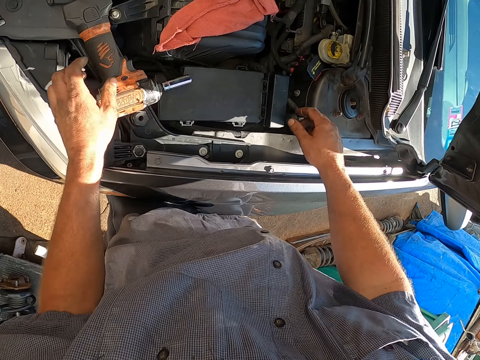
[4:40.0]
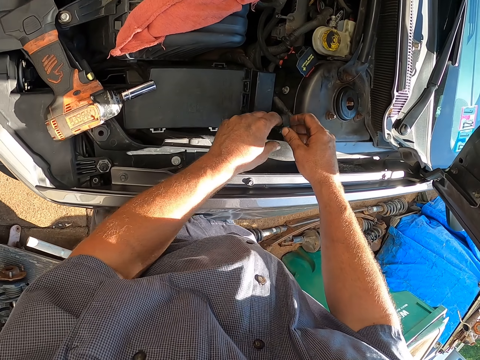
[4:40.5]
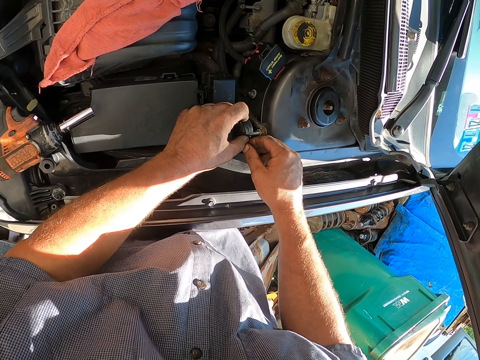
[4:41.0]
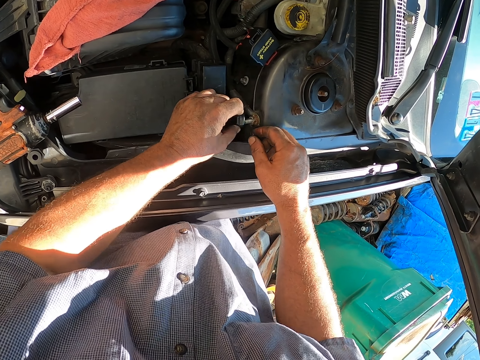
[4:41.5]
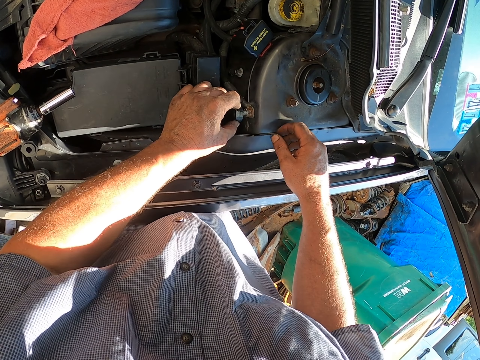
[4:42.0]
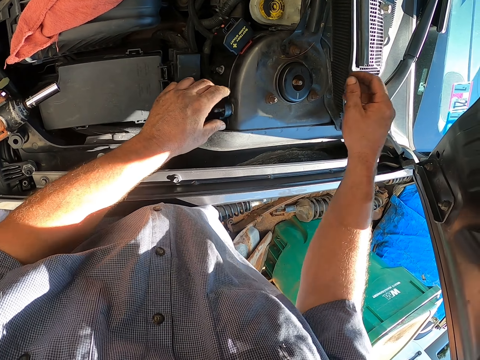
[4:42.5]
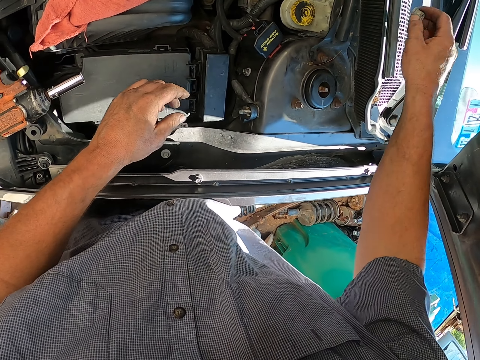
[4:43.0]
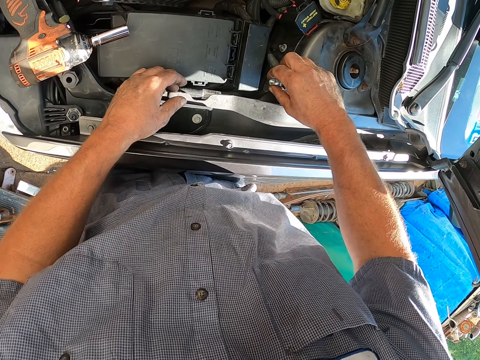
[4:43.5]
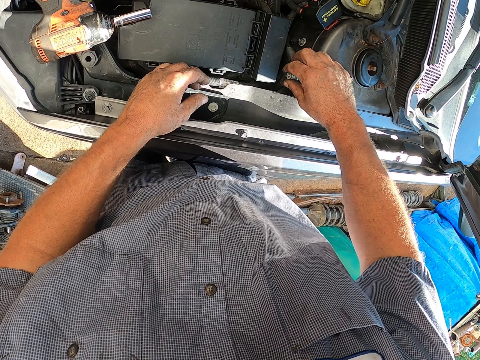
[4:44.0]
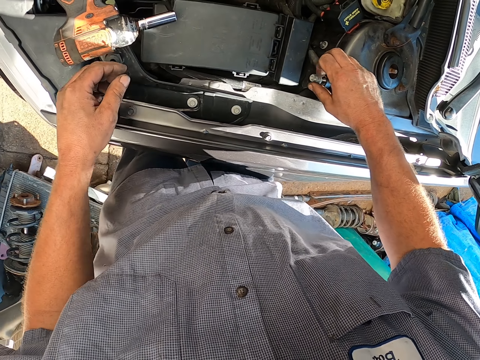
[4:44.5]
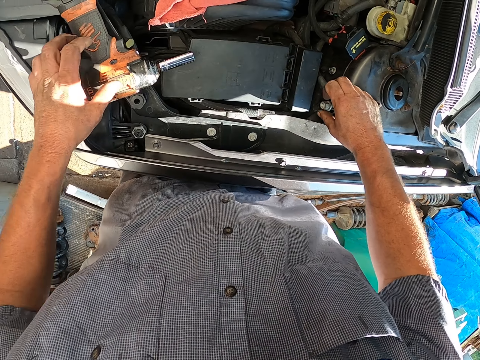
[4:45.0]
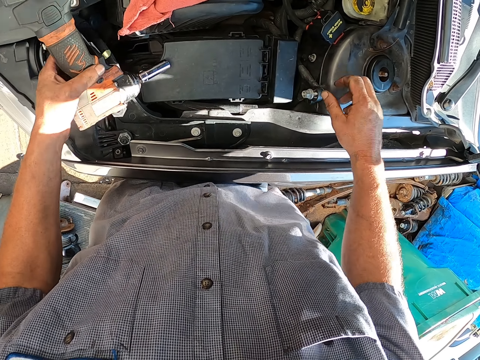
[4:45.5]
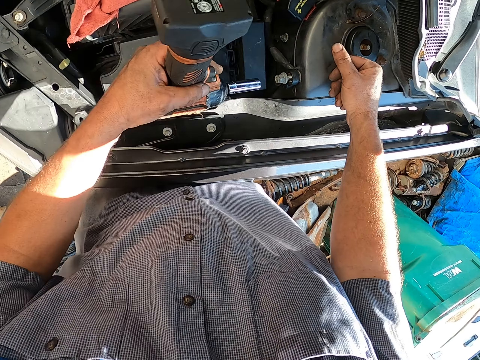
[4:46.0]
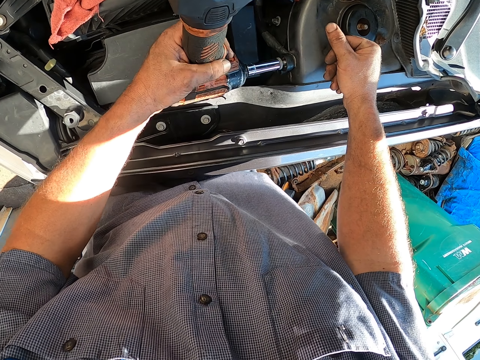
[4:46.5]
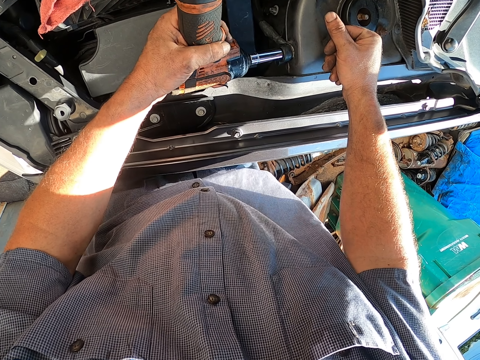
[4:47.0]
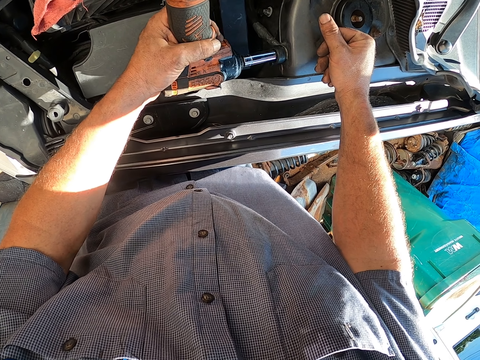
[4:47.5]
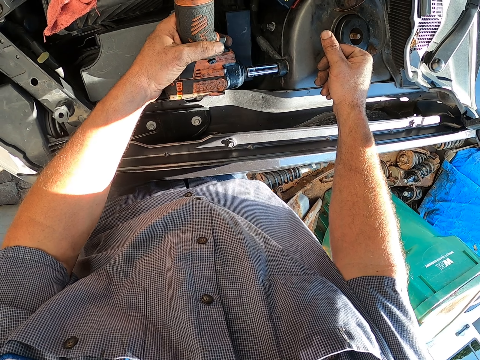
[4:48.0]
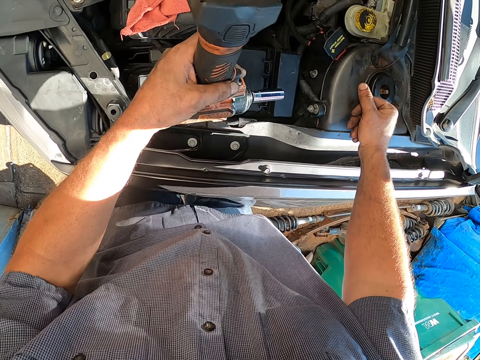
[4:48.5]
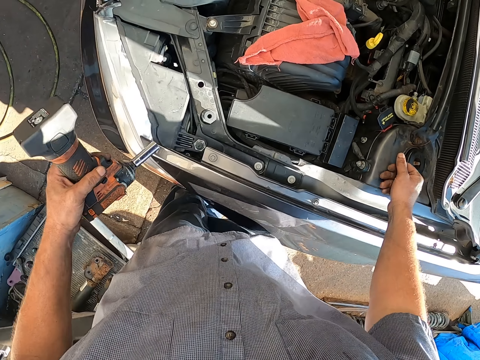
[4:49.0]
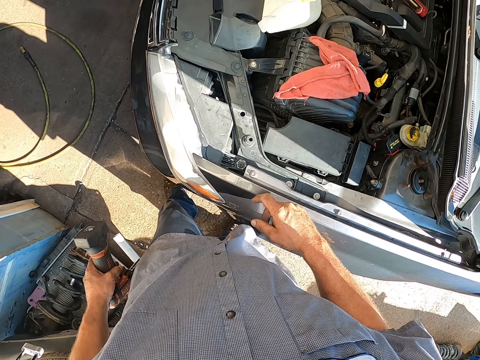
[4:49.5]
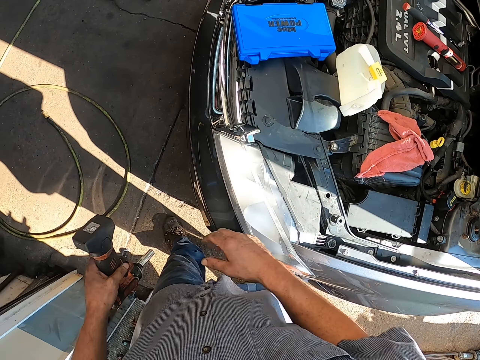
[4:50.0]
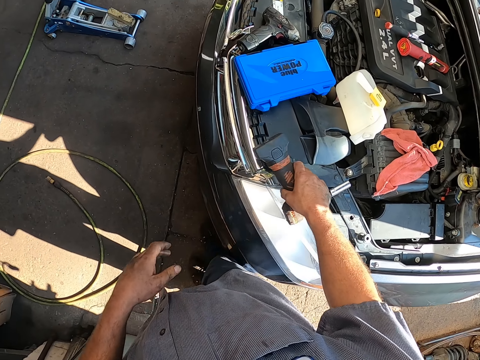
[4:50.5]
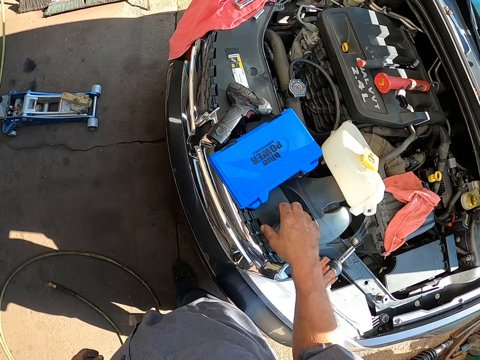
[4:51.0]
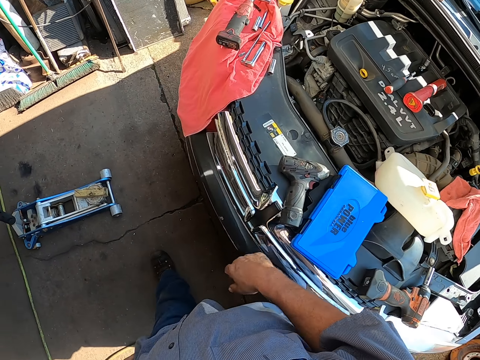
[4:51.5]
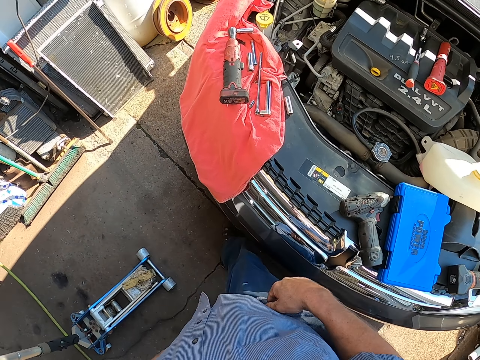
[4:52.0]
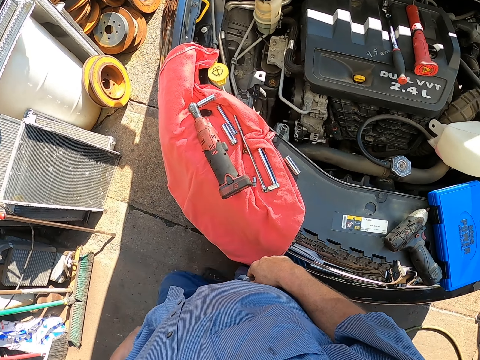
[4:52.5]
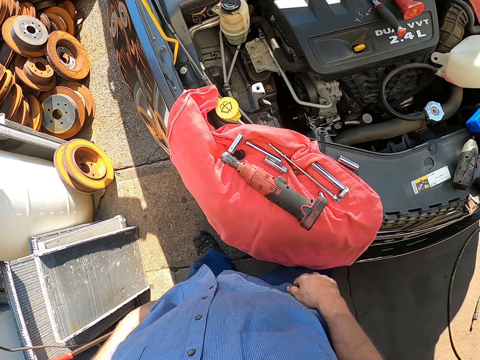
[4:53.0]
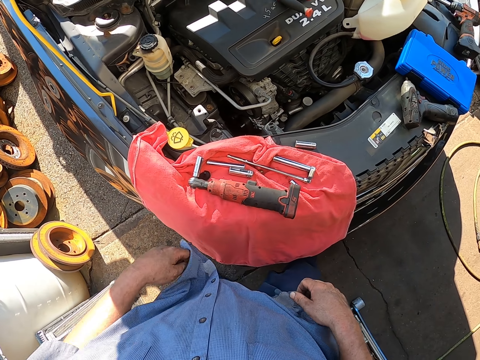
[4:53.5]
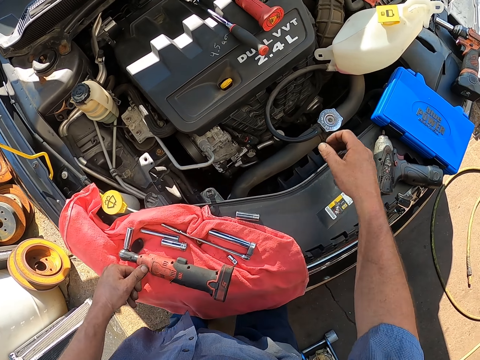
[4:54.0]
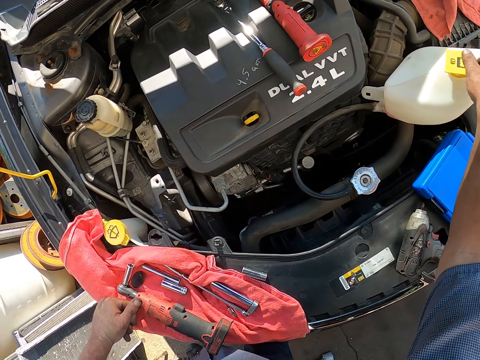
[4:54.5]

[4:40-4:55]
The camera wearer touches the pipe. They touch the bonnet area. They fix the pipe. They pick up a nut. They fix a screw by hand. They insert the nut. They tighten the nut. They tighten the nut with the impact wrench. They walk around the car. They put the impact wrench on the car. They walk around the car.

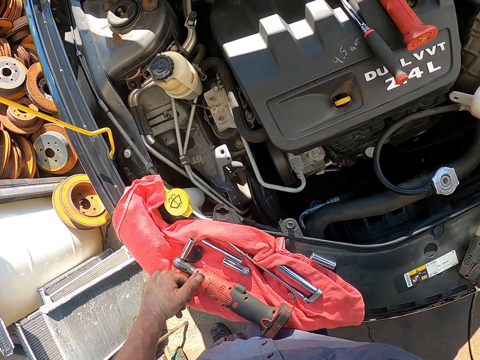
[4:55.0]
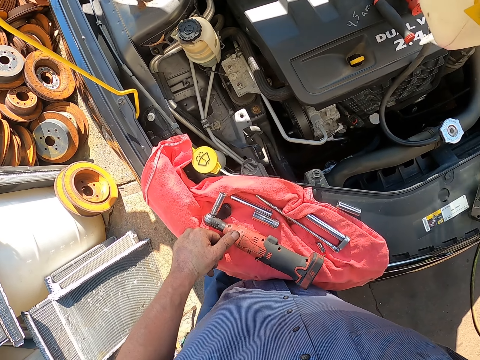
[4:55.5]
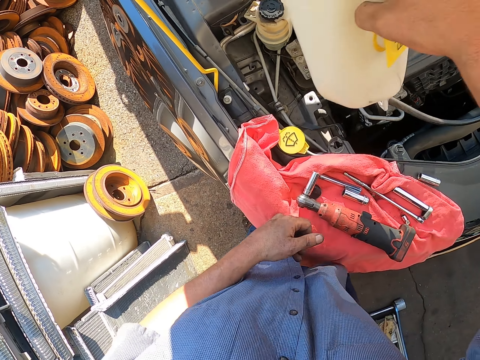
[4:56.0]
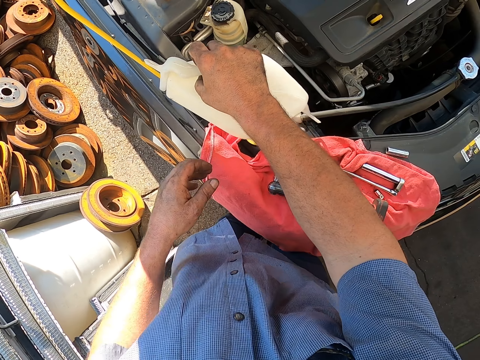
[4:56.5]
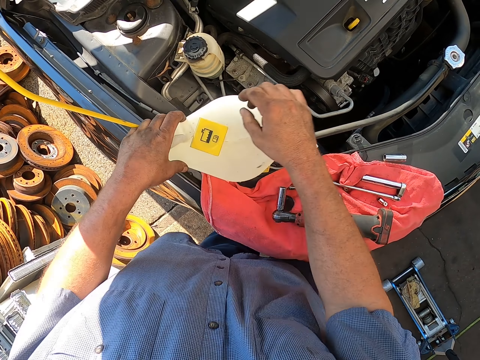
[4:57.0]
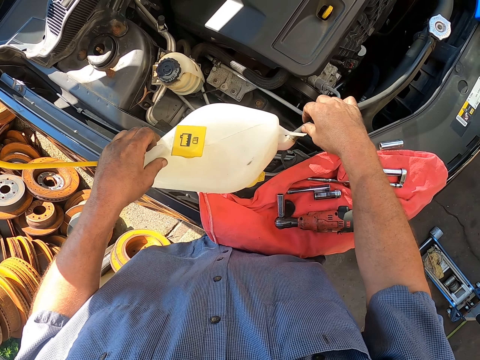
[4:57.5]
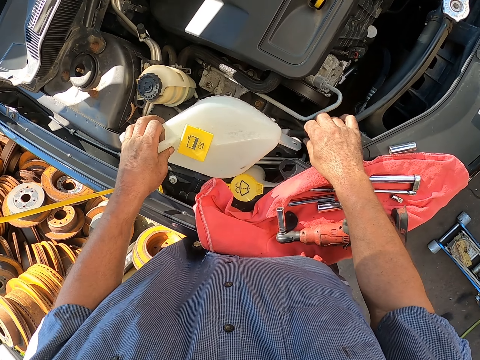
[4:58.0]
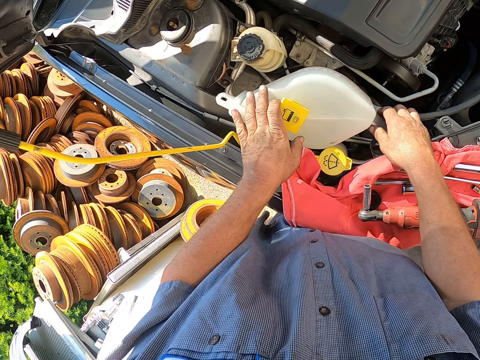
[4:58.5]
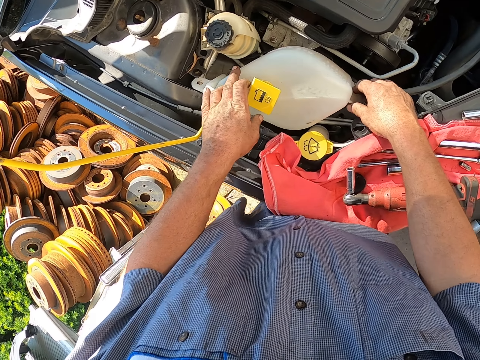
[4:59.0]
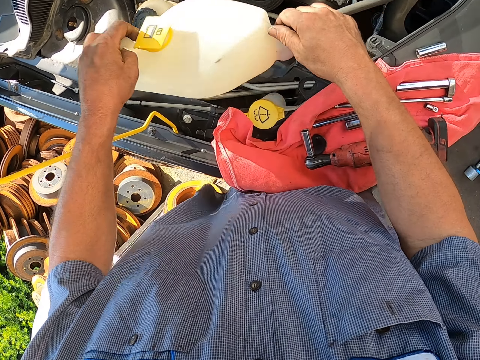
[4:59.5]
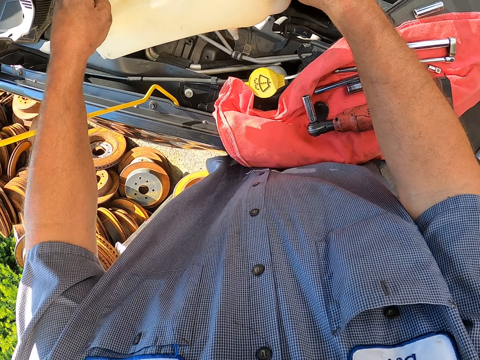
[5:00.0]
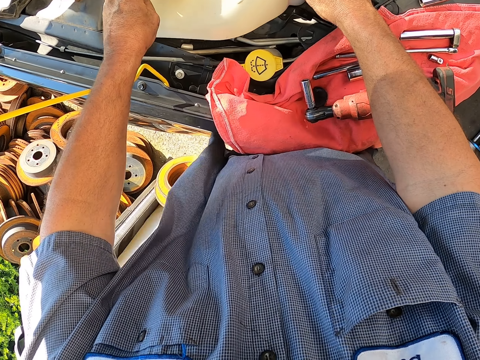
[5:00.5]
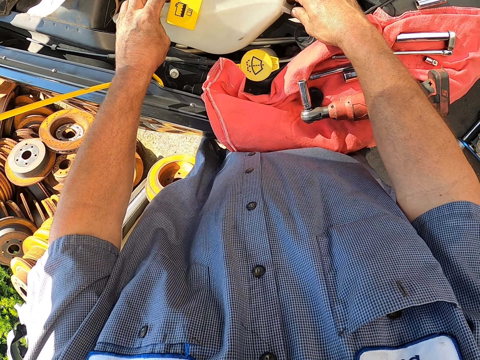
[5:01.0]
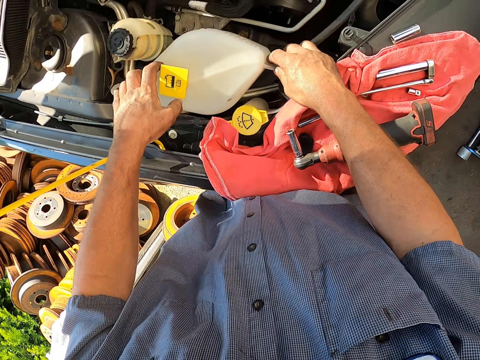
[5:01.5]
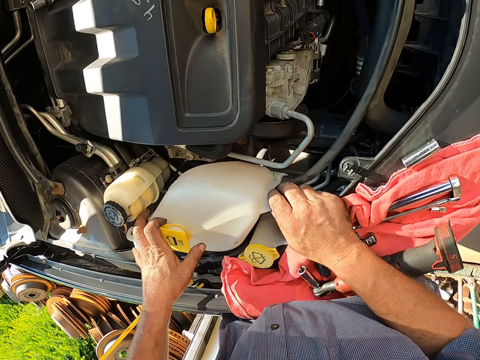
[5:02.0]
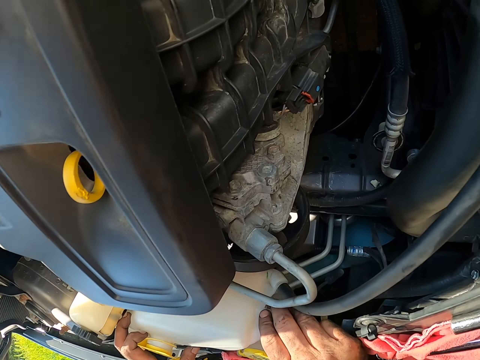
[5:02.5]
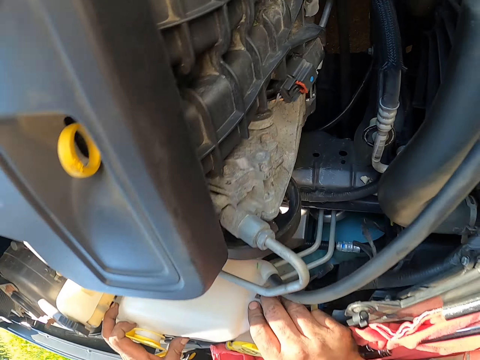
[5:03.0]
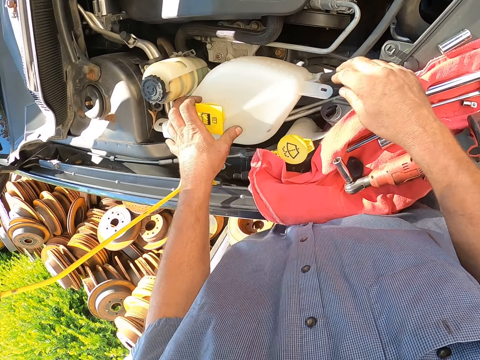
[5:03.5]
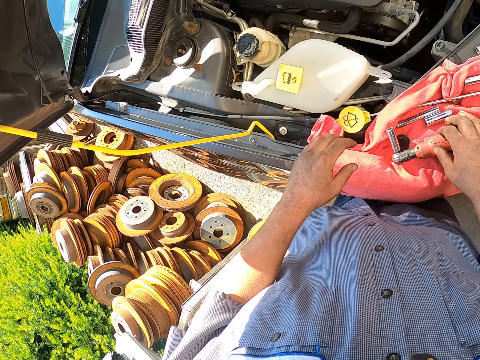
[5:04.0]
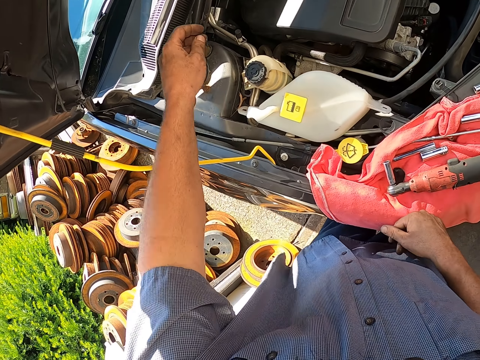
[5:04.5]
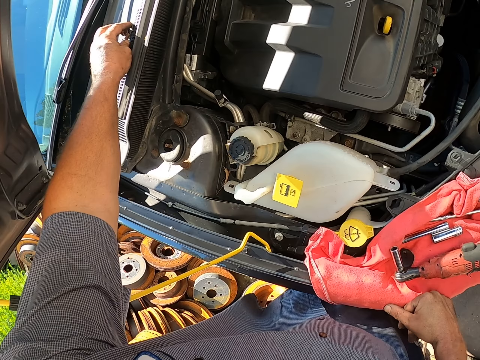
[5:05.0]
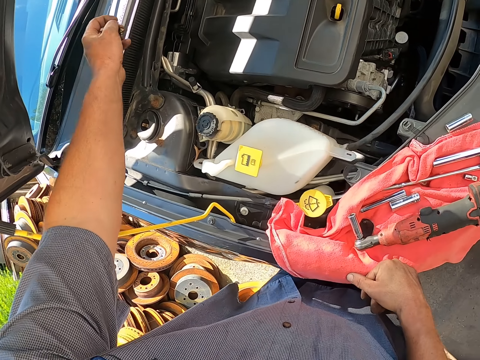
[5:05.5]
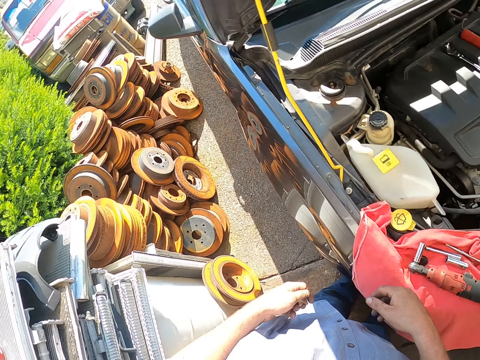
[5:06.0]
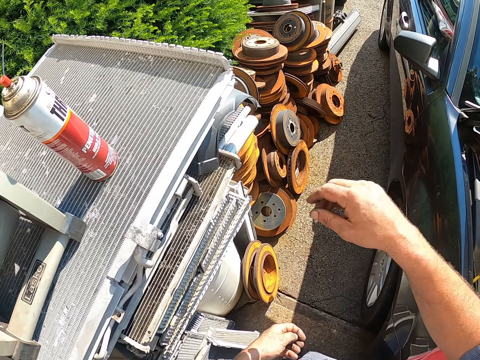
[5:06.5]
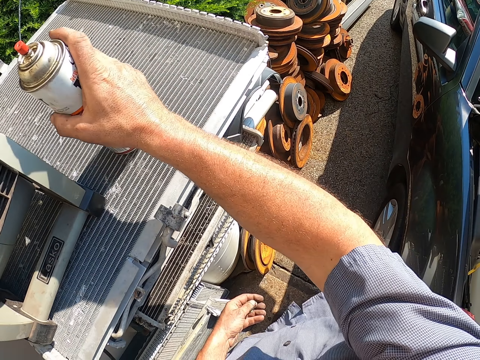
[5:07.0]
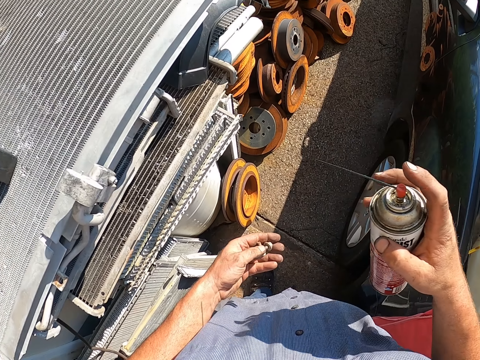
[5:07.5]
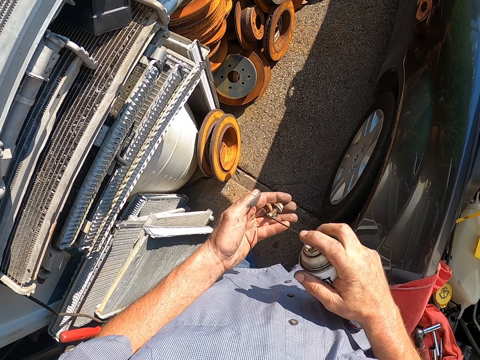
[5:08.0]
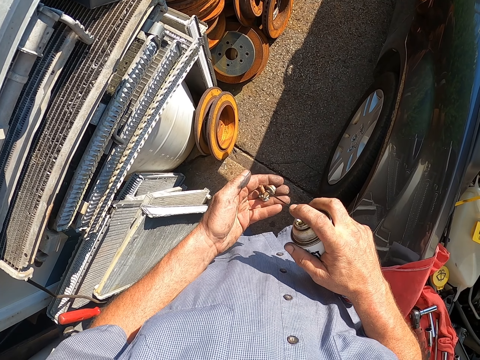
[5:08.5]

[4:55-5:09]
The camera wearer adjusts the plastic liquid cooling tank in the car. They pick bolts or nuts from the car. They pick lubricant on the counter.
